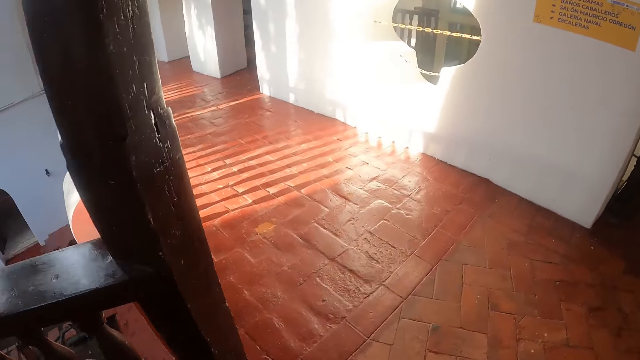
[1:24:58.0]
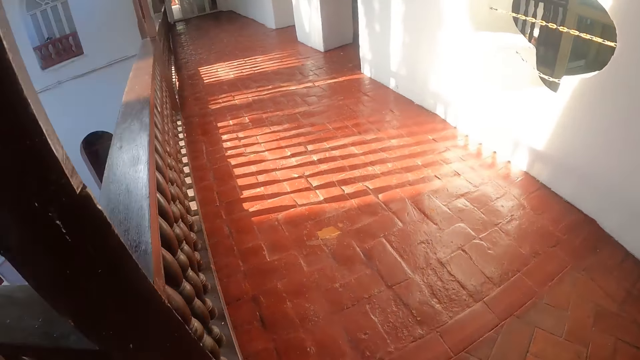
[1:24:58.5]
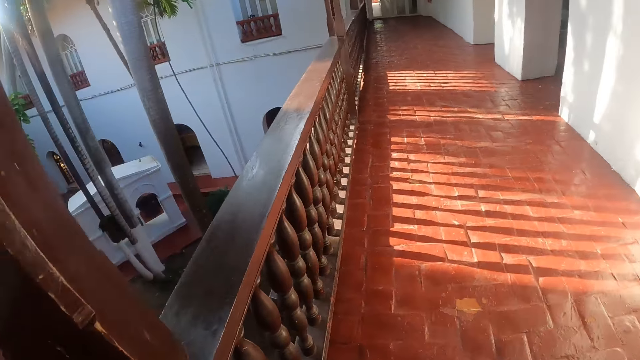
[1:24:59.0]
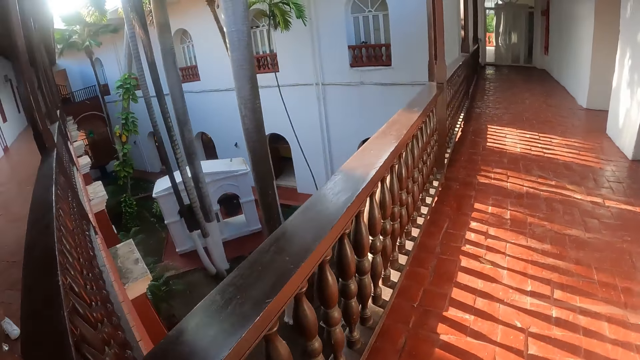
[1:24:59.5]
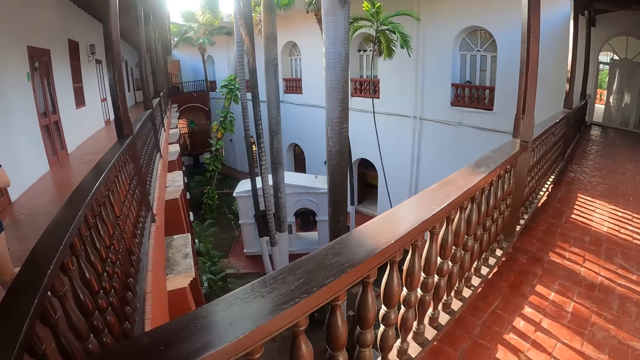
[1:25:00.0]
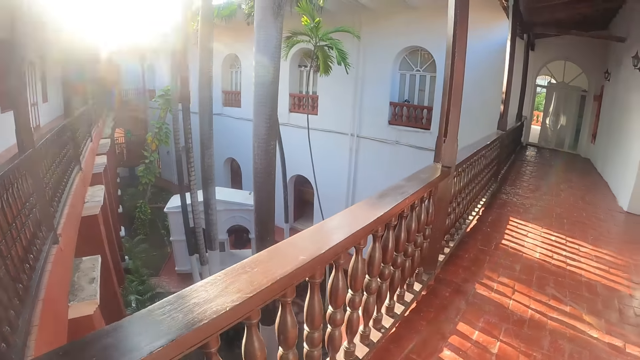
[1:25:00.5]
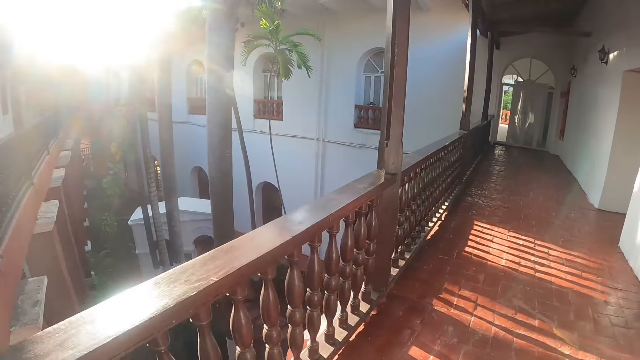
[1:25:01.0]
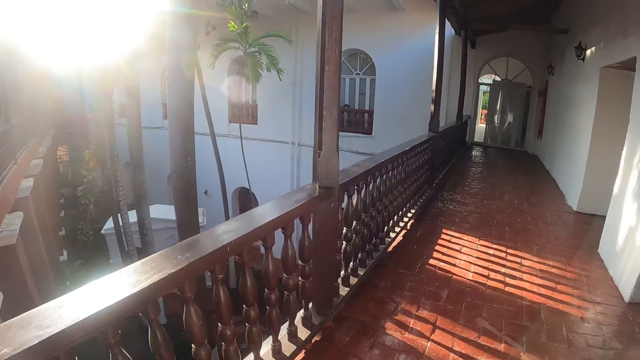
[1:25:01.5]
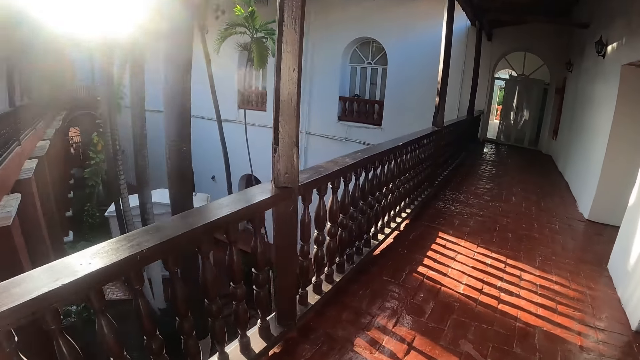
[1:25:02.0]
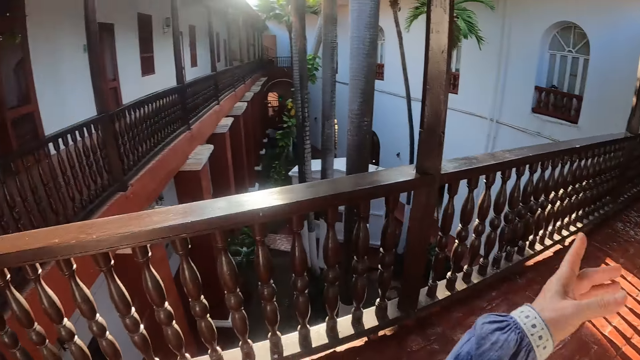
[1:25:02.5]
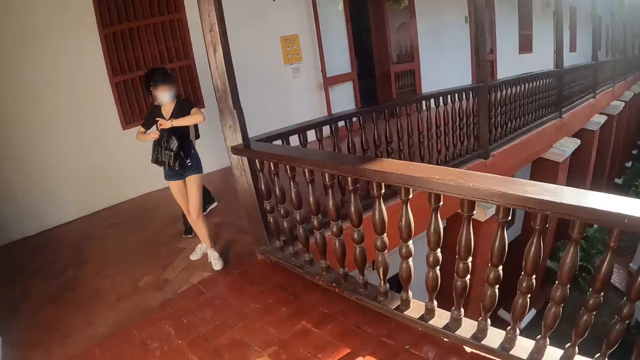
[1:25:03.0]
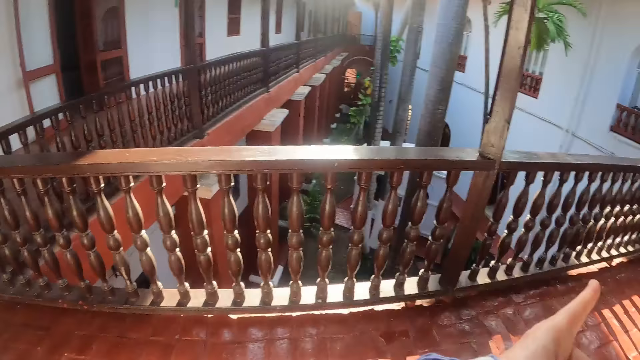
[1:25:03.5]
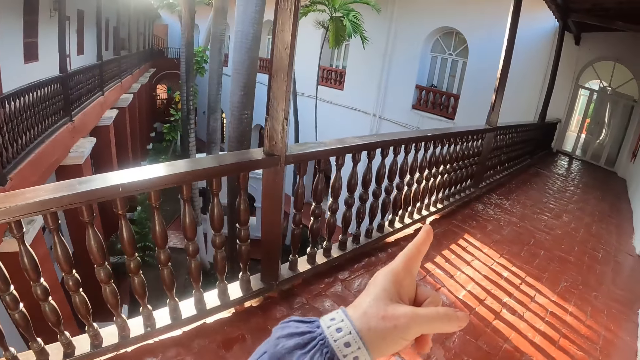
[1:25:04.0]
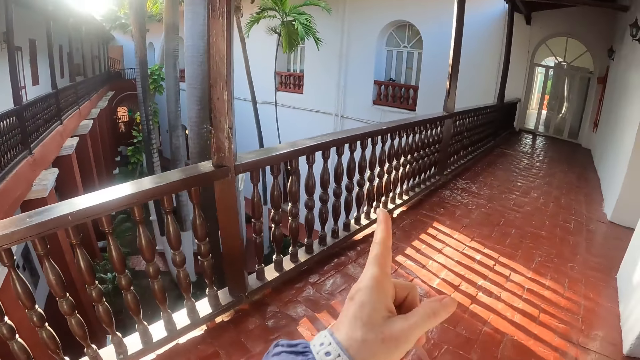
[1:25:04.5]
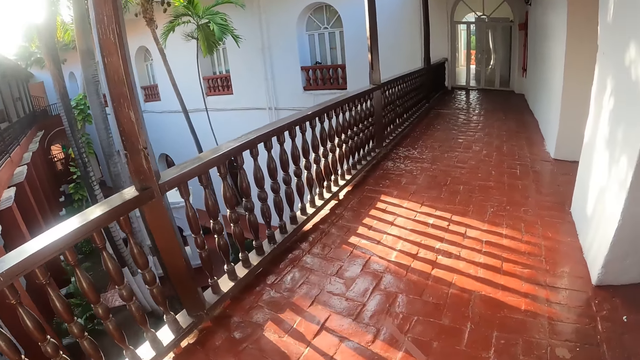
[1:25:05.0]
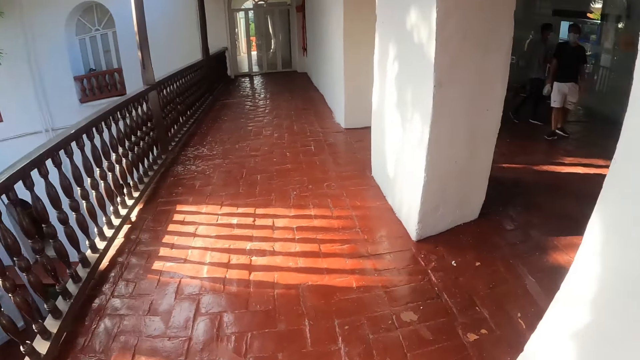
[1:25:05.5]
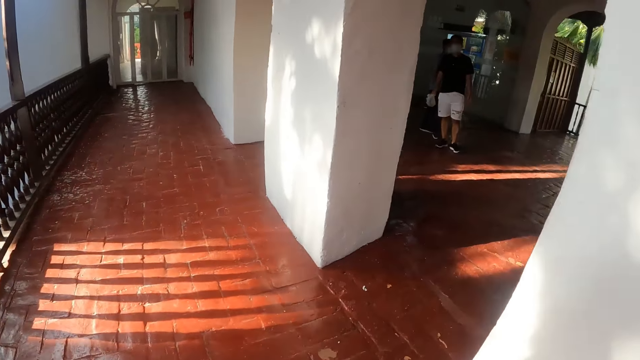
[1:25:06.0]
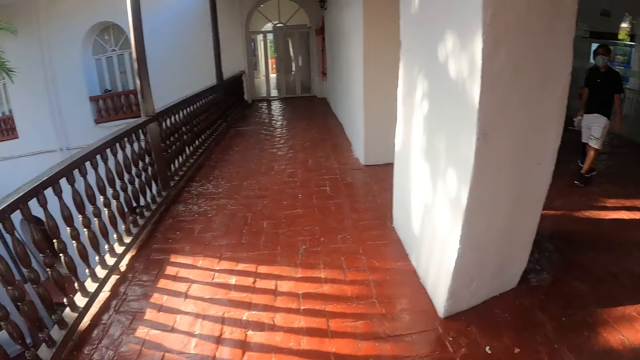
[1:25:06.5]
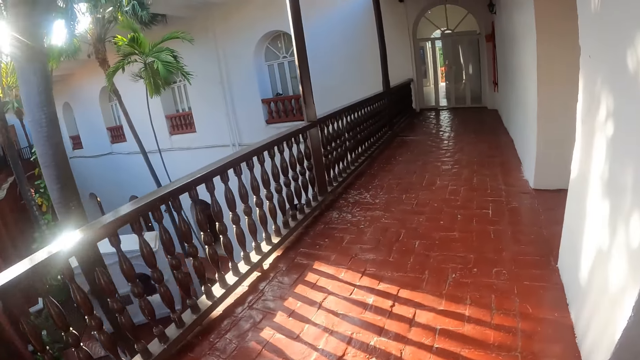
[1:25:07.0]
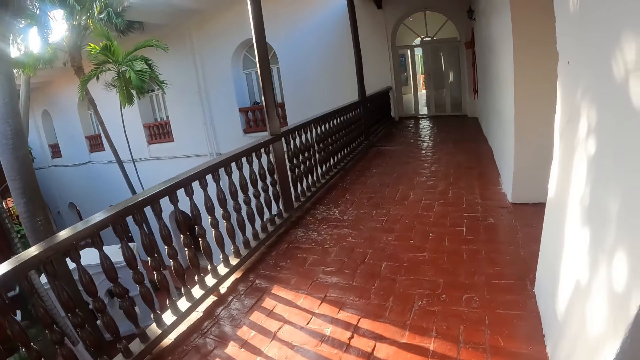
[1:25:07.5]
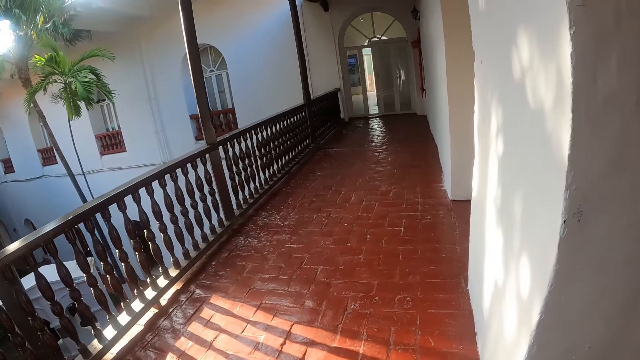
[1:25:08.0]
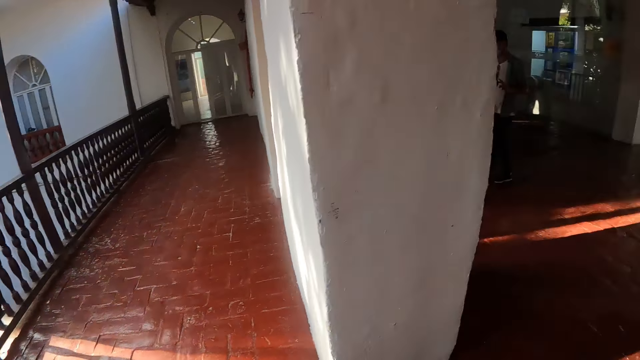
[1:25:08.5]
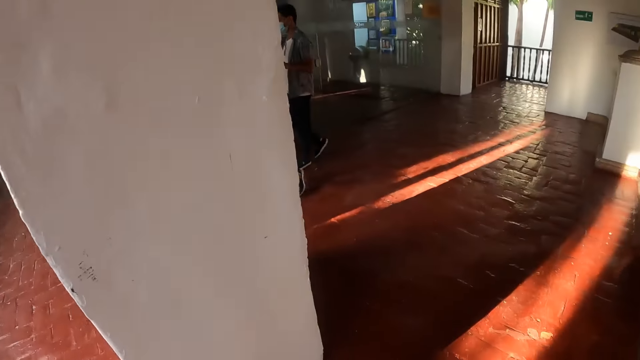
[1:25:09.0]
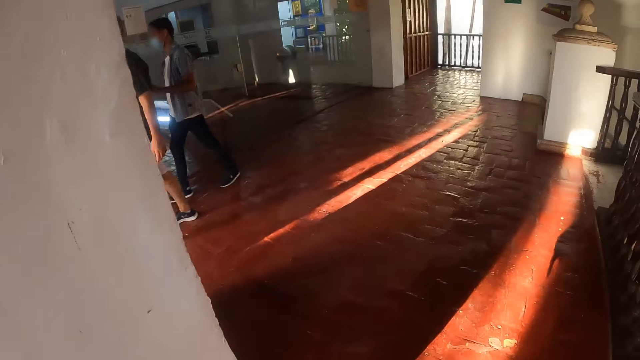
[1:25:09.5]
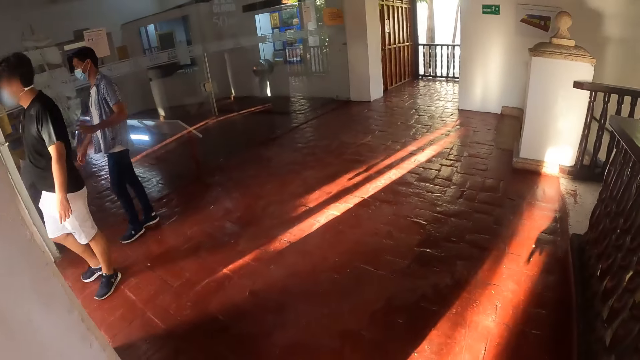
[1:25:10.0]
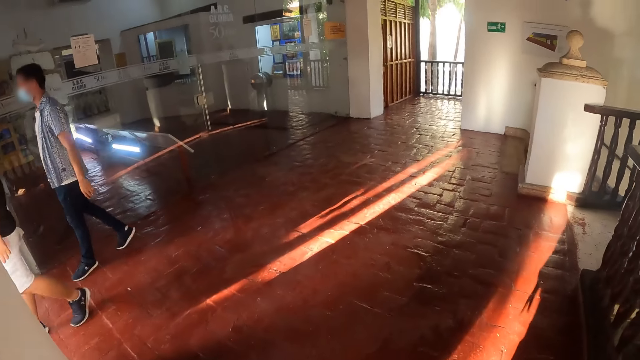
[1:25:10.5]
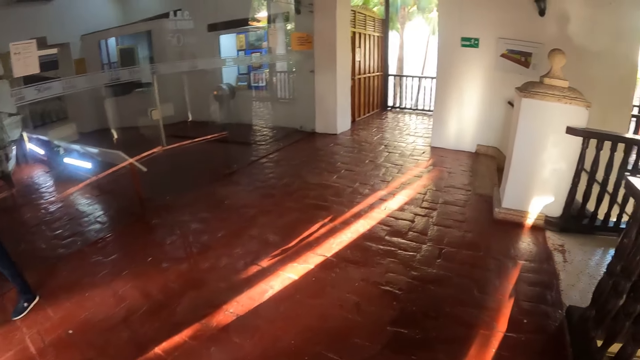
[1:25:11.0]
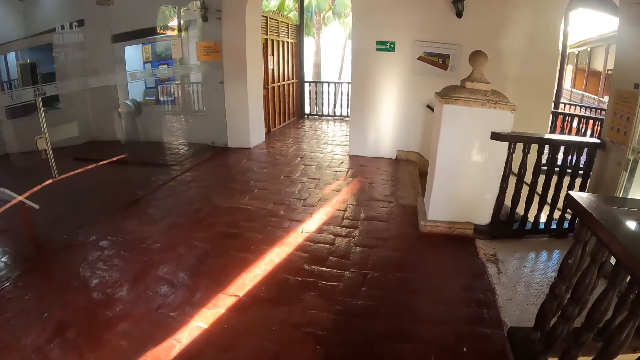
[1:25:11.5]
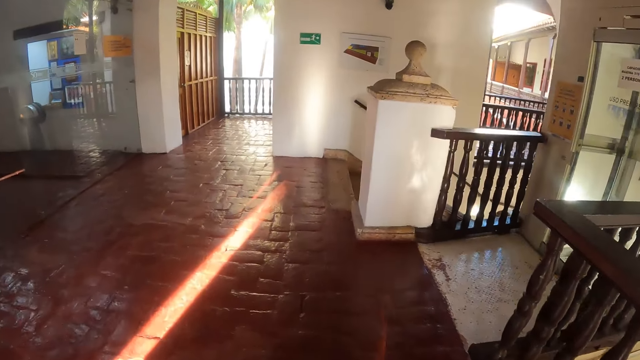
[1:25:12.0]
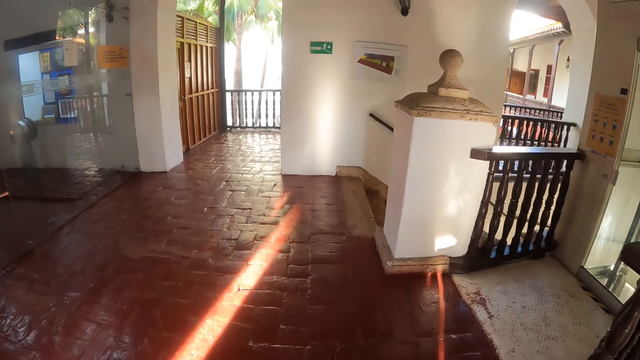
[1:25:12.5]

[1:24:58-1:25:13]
The camera wearer looks around. They walk at the corridor. They point at the building. They look at a woman. They point at the building. They look around the corridor. They walk at the corridor. They walk in the building.

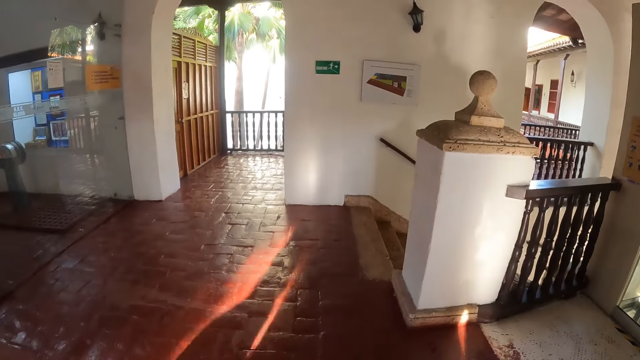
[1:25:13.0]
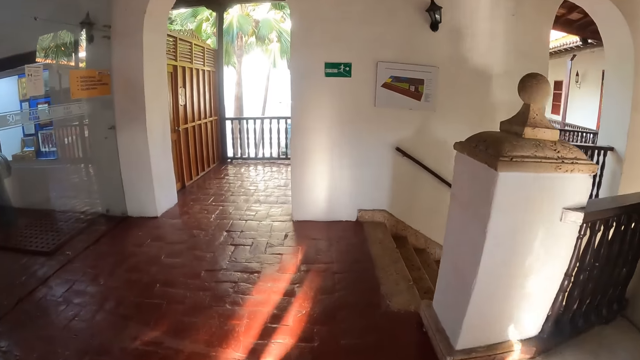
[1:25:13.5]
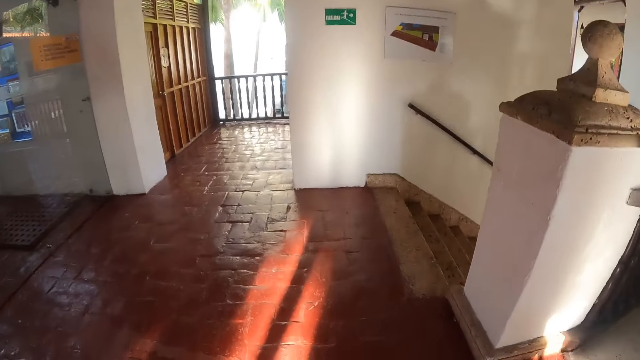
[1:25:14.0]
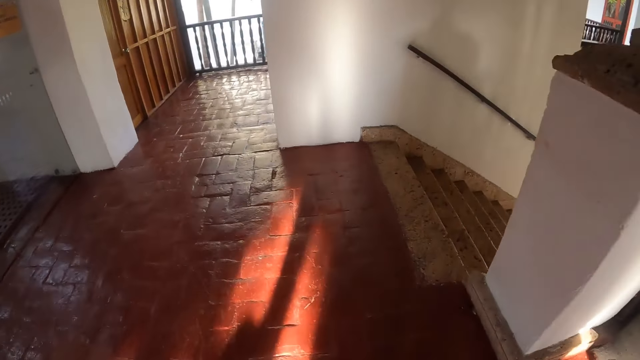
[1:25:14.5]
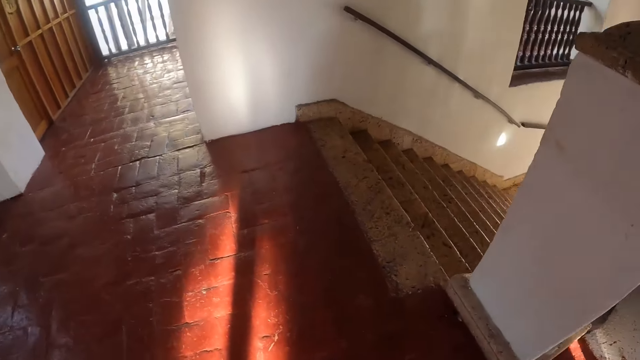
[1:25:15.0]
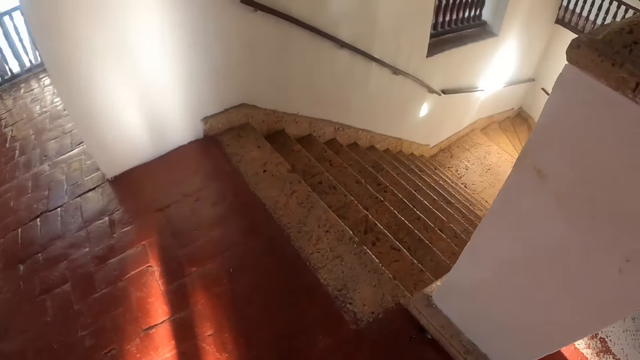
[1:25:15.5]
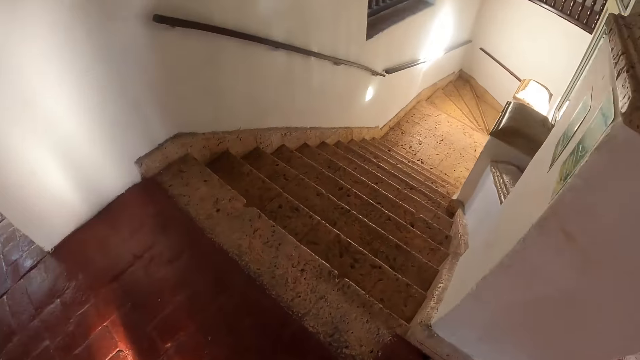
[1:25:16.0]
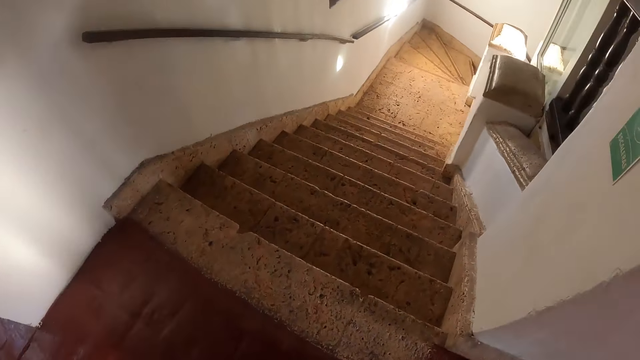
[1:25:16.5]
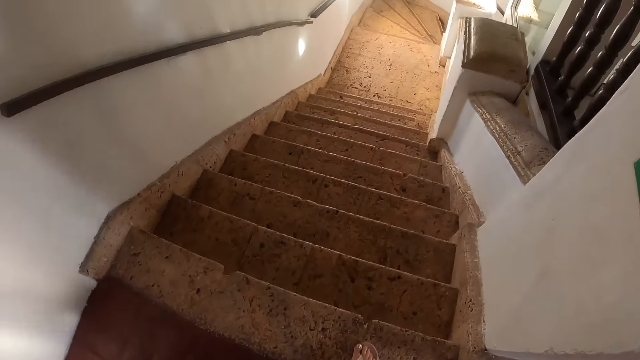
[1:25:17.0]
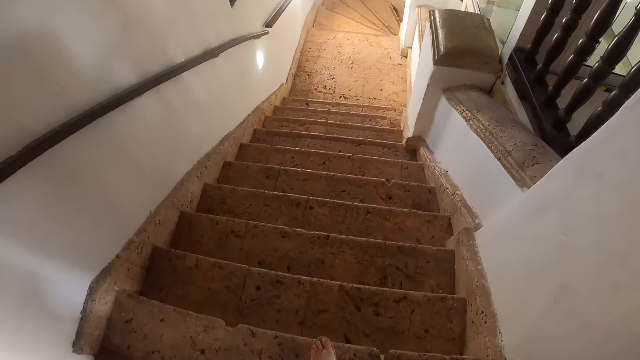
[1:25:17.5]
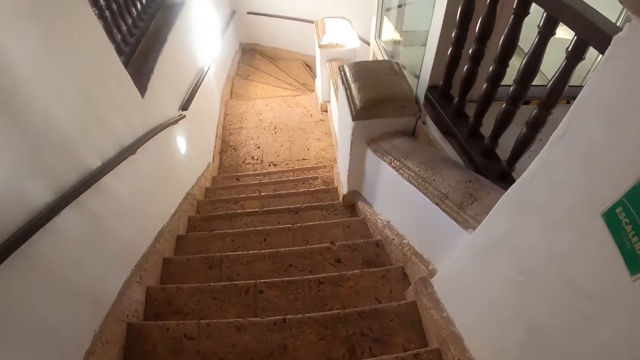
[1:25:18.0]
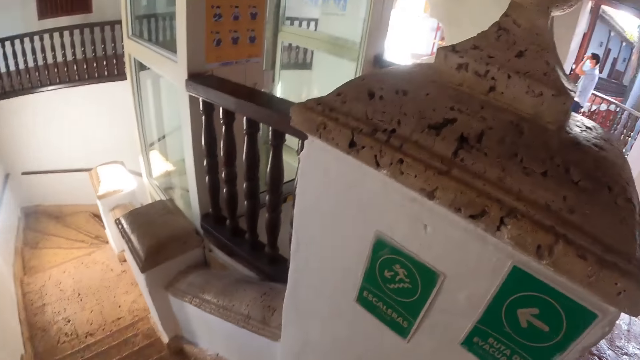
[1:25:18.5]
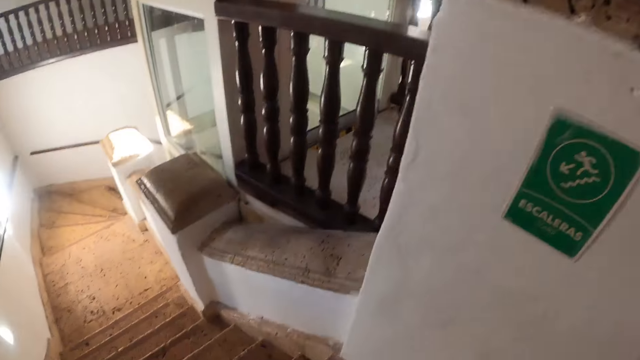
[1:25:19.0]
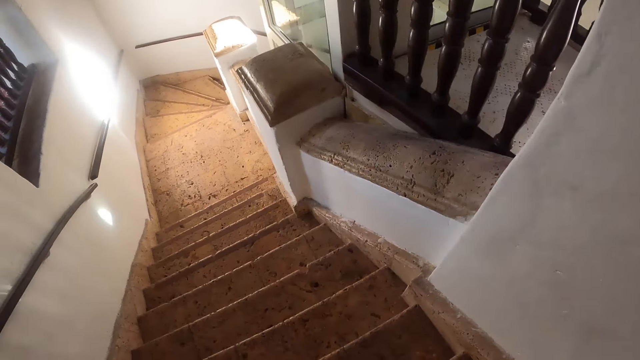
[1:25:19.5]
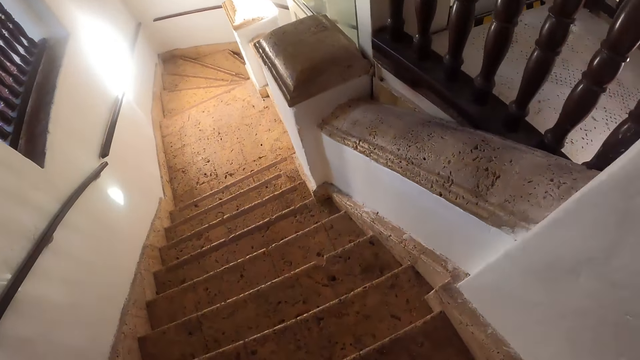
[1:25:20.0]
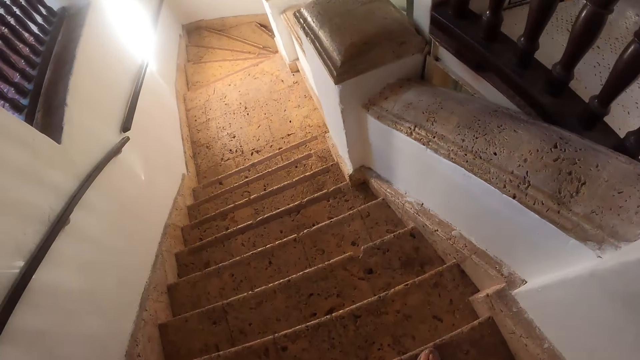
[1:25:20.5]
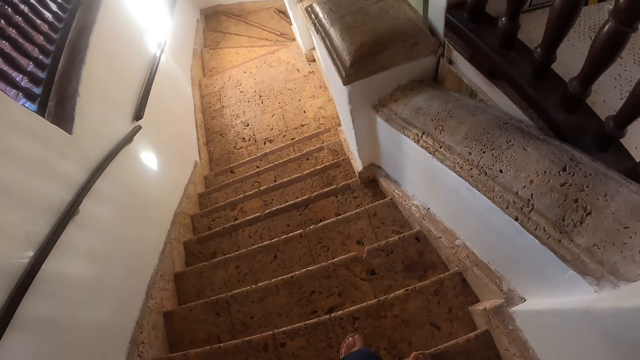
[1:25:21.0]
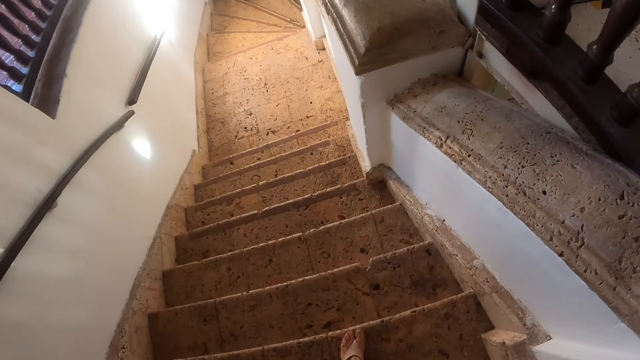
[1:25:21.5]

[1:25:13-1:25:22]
The camera wearer climbs down the stairs. They look around. They walk downstairs.
